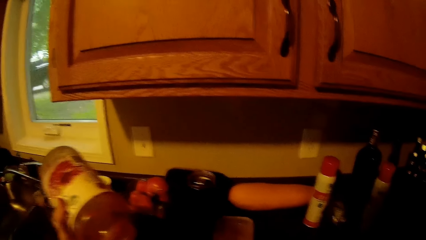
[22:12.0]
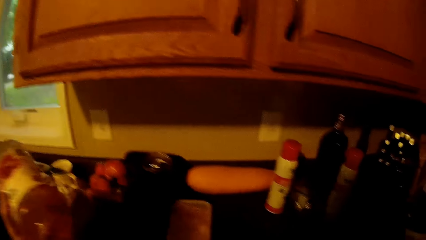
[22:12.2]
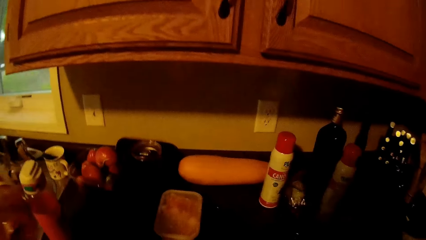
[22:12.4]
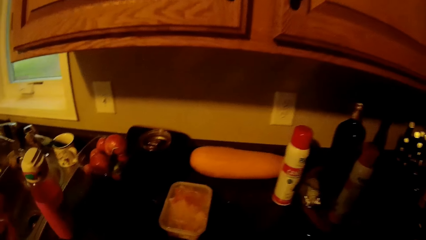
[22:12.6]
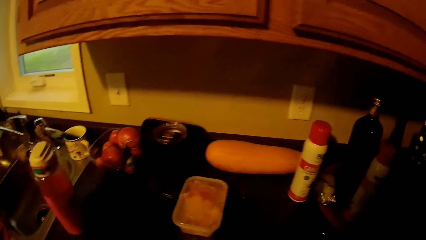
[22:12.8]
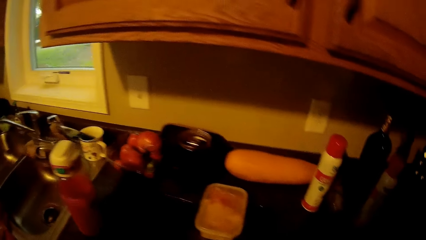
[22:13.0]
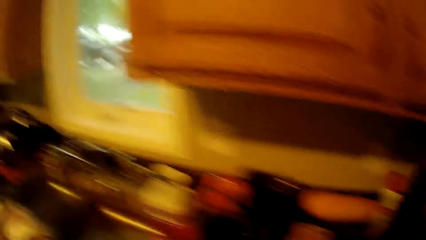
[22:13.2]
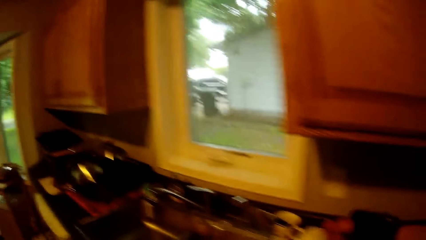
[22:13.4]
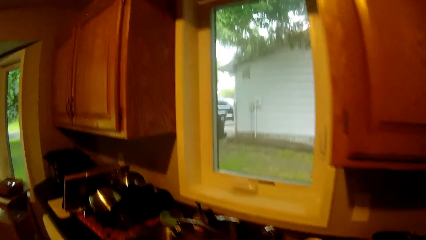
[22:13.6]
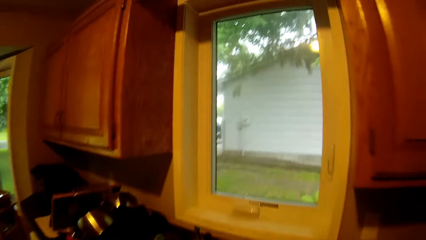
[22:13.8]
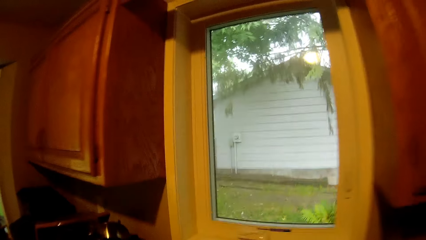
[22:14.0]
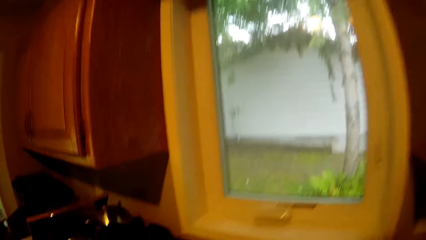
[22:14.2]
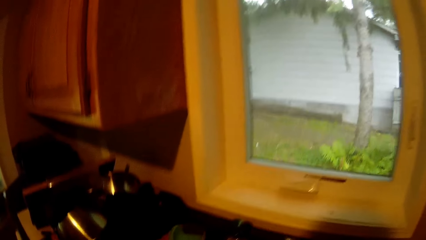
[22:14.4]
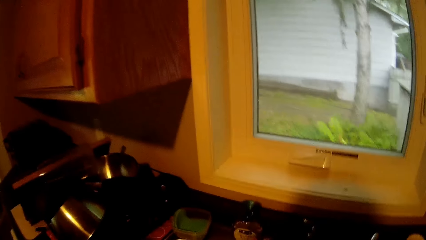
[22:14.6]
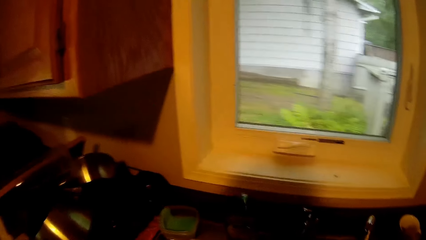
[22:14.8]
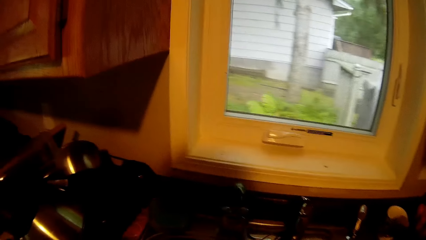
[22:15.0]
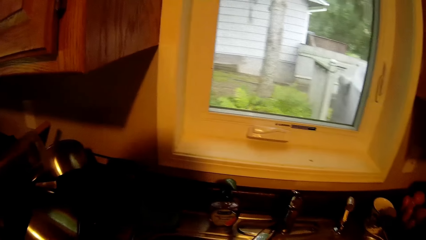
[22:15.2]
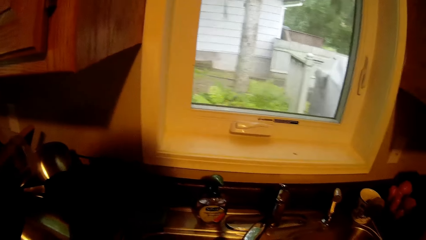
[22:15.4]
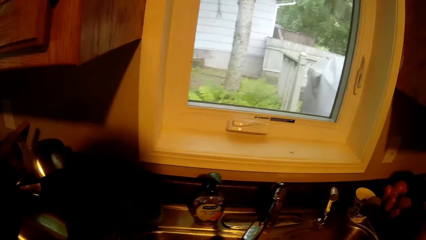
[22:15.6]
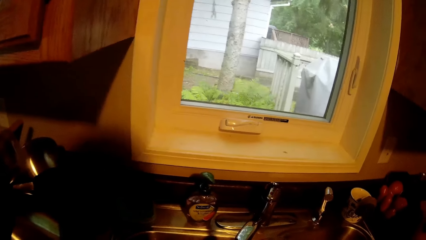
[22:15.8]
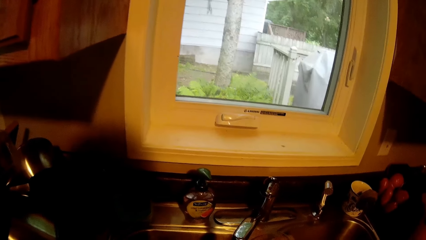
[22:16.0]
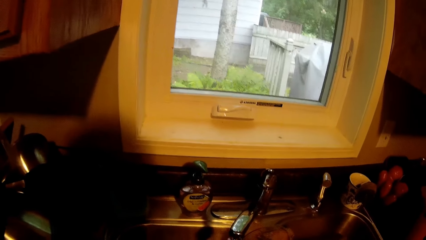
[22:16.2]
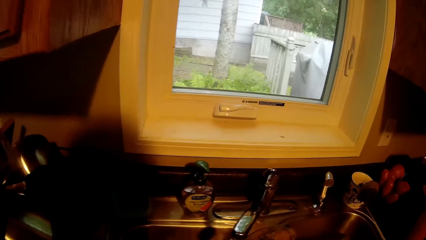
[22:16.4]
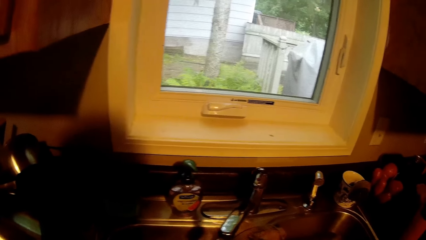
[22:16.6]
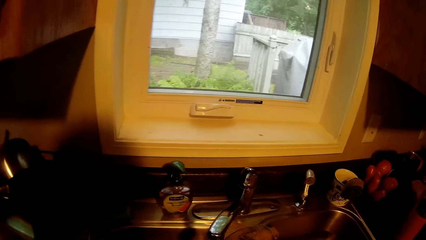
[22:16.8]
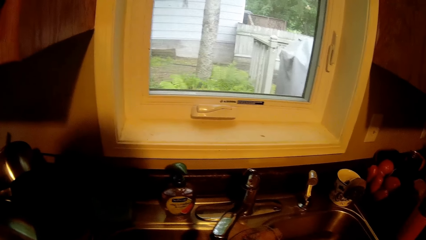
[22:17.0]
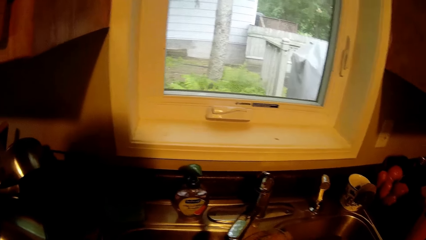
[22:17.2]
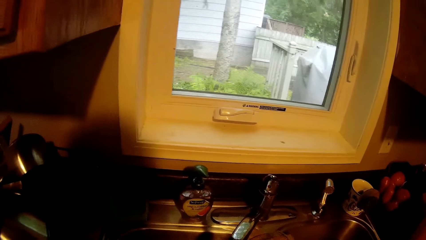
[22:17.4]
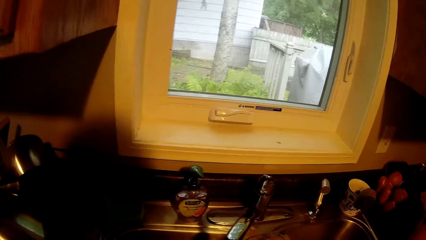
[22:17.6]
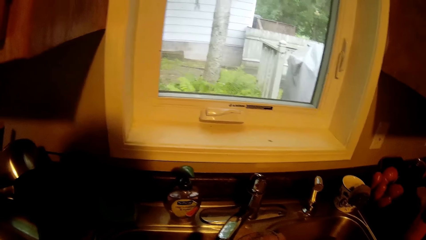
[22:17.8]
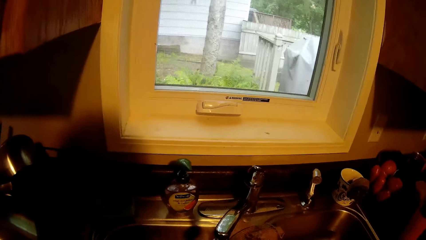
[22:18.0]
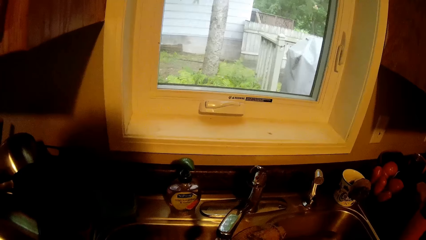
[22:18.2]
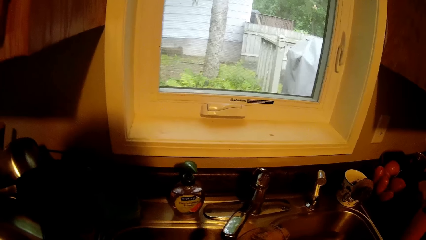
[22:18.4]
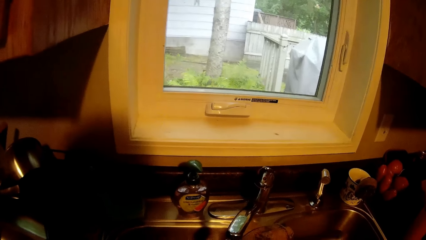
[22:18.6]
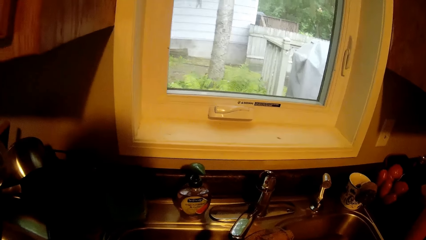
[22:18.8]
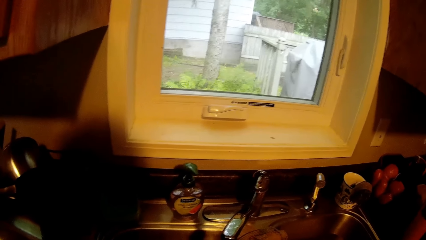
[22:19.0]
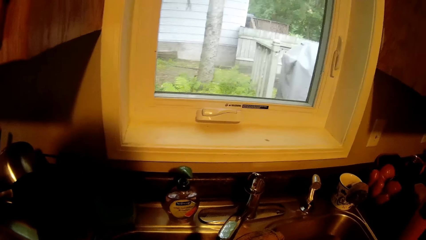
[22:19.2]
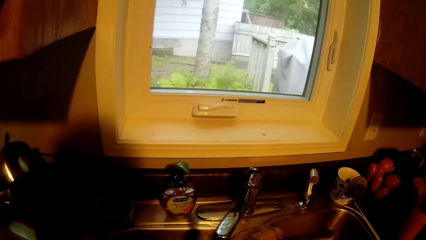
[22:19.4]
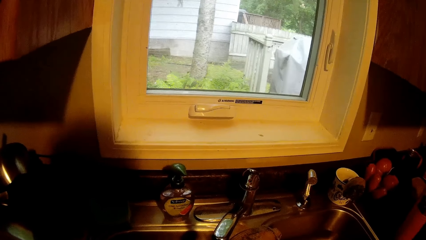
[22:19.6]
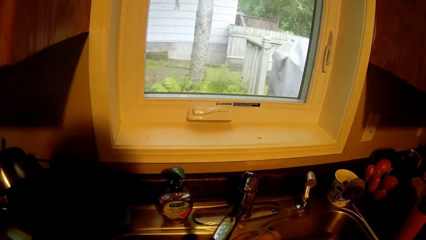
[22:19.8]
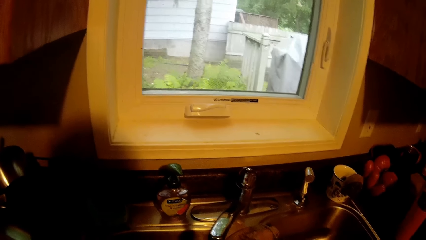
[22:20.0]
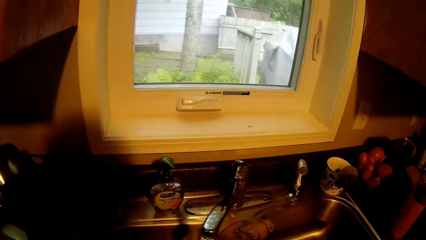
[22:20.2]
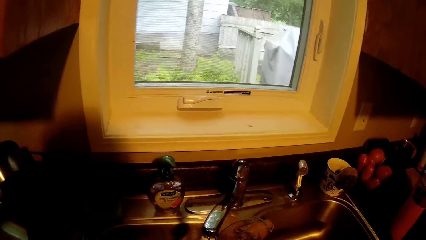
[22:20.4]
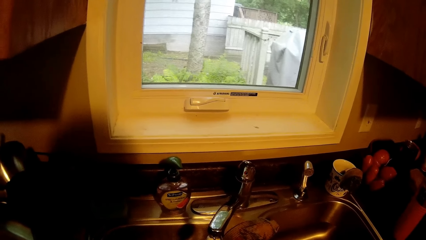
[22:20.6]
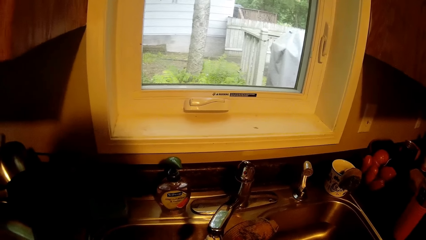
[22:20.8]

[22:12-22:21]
The camera wearer moves towards the sink. They stand beside the countertop. They wash some plates in the sink.

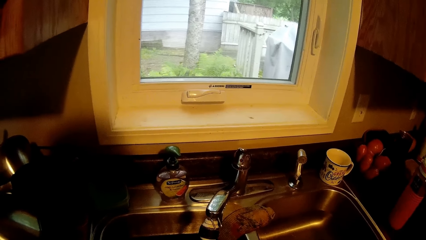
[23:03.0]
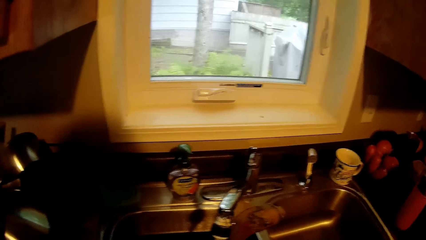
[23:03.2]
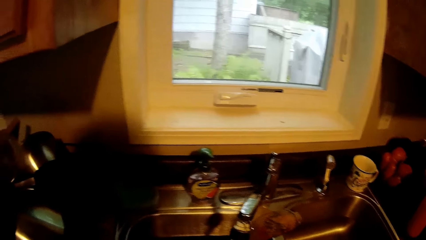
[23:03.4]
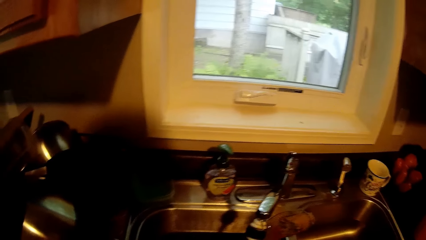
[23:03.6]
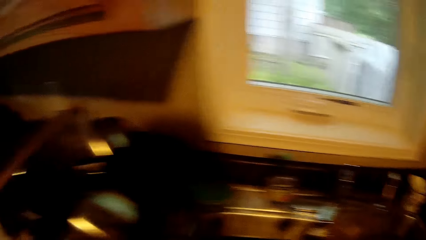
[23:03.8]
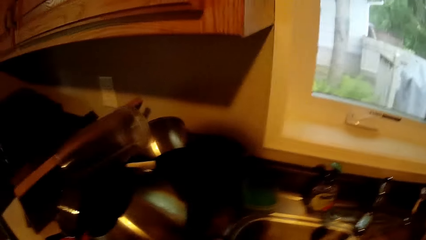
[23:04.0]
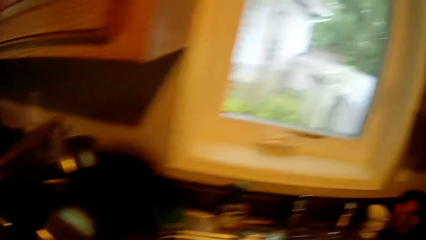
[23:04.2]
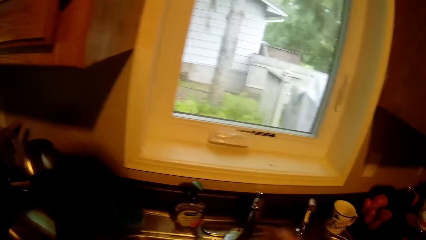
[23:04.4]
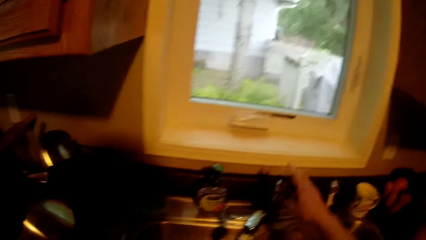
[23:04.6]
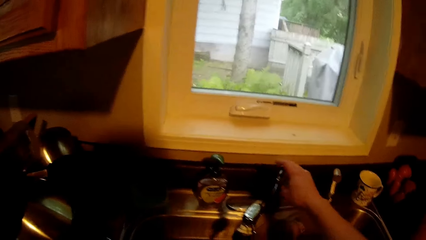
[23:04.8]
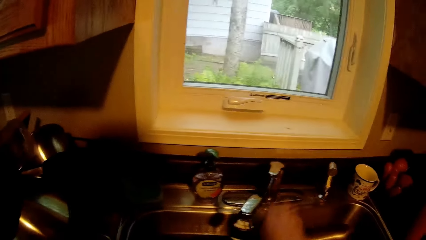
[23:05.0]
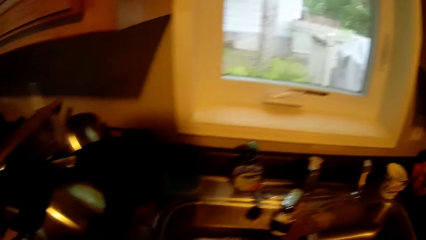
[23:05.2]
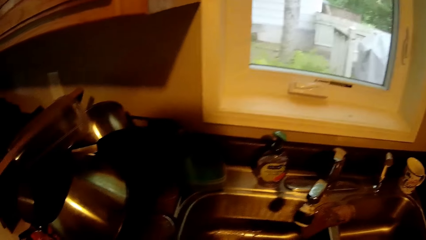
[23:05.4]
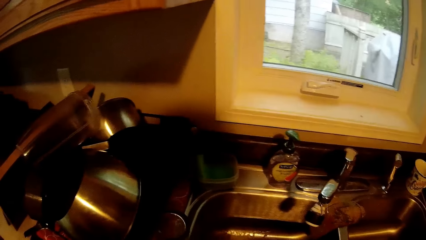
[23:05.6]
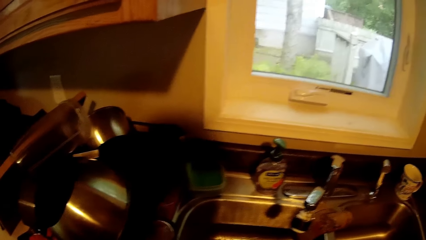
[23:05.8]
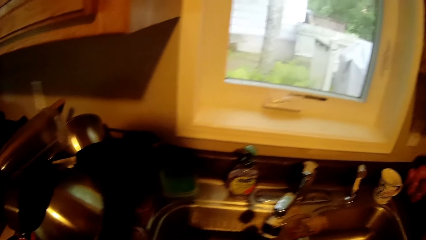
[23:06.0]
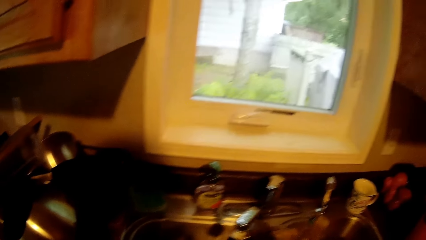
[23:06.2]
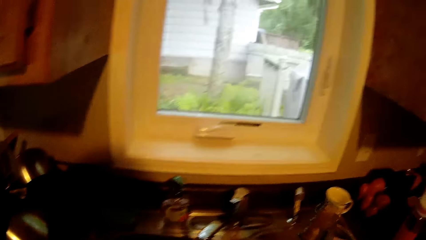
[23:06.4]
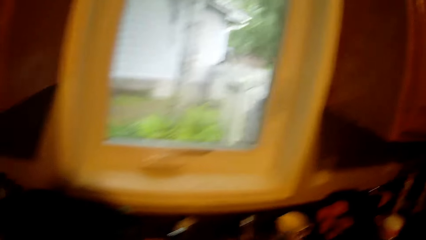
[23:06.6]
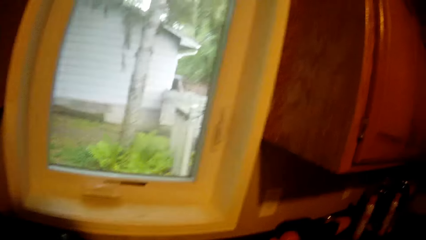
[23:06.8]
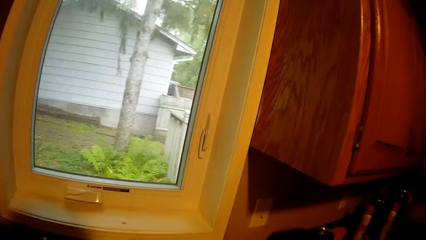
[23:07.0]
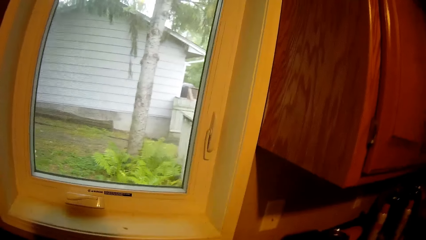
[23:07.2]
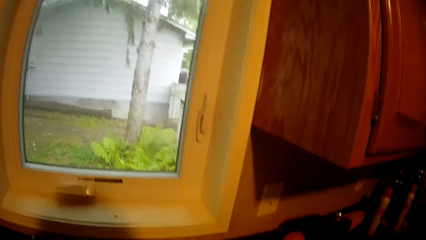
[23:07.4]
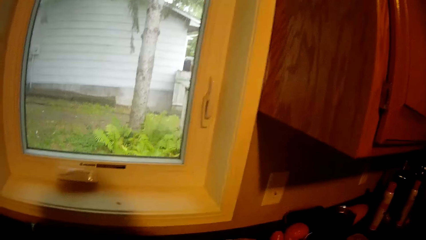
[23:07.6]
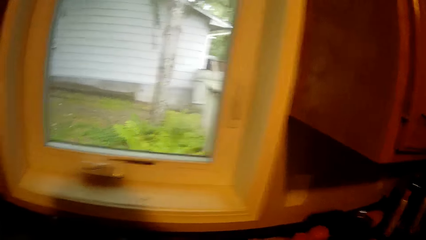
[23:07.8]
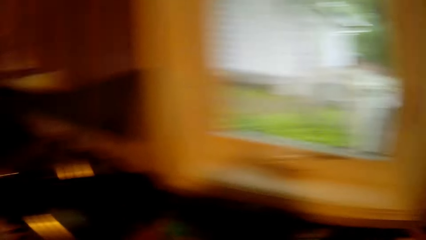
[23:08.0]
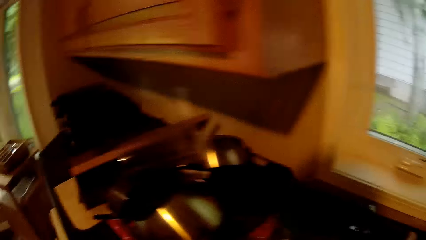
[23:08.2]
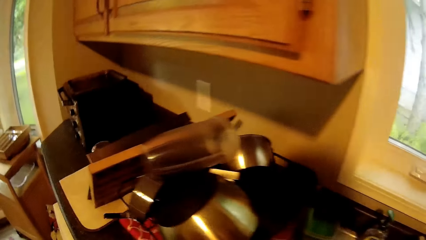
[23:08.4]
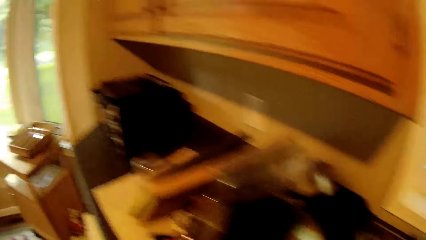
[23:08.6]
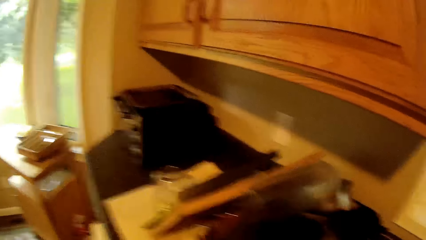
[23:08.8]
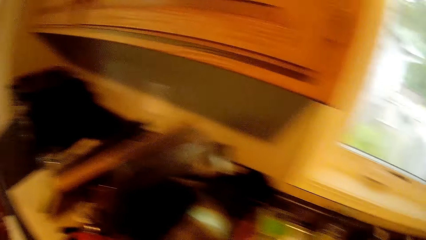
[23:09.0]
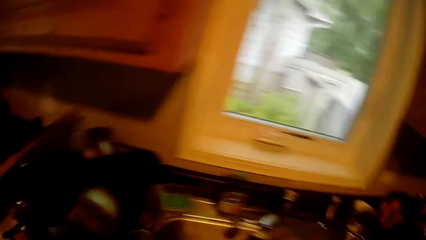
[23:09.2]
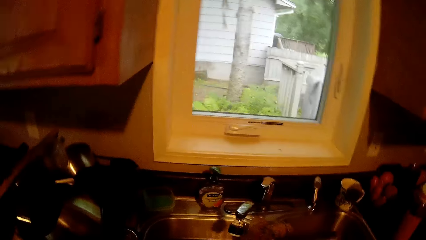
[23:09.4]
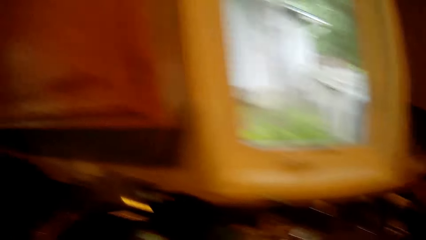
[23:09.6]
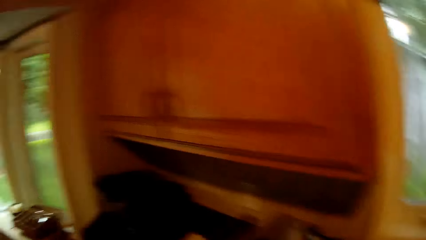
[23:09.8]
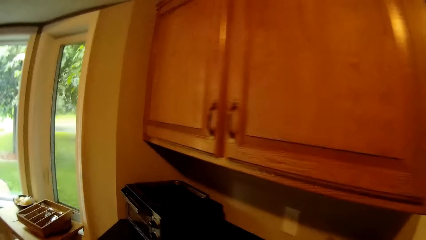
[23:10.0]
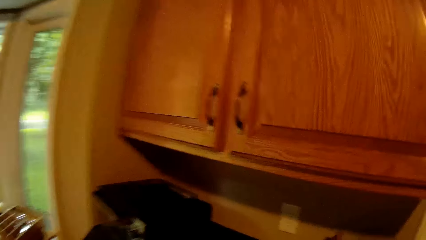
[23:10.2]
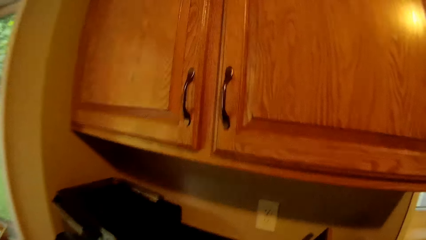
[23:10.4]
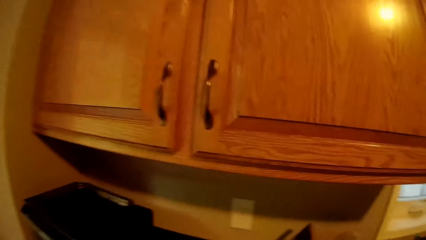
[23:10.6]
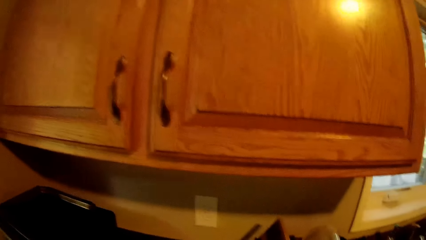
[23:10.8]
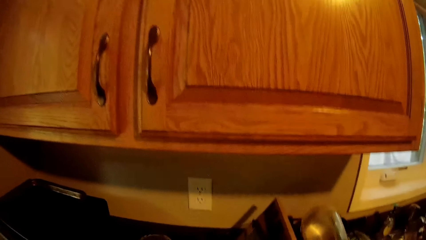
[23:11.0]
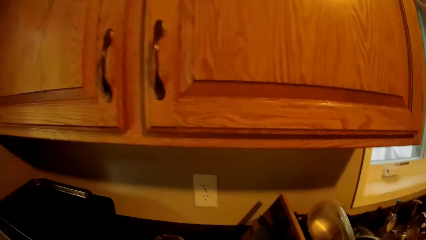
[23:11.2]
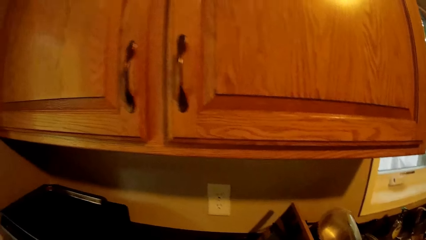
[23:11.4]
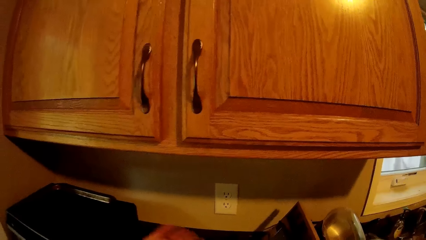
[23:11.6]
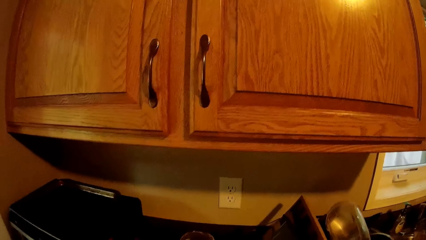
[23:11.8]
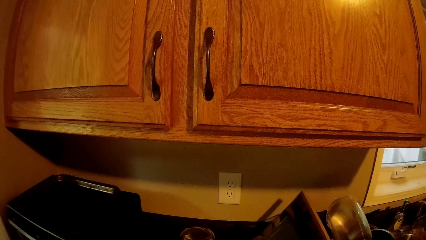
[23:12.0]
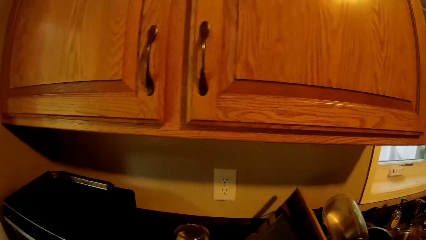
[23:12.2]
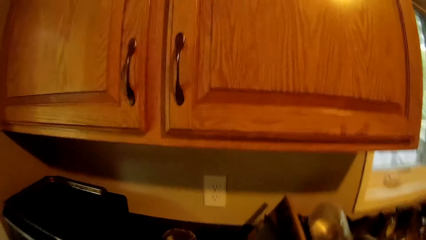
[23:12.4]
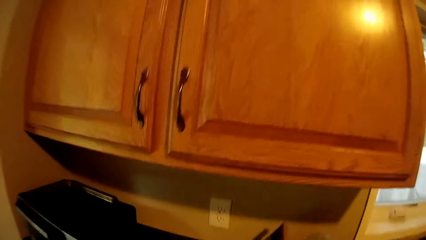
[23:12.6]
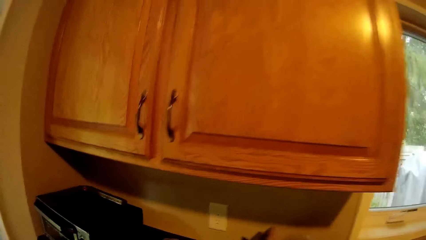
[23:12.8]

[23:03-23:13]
The camera wearer turns off the tap with her right hand in a kitchen. She moves around the kitchen. She moves around in the kitchen.
